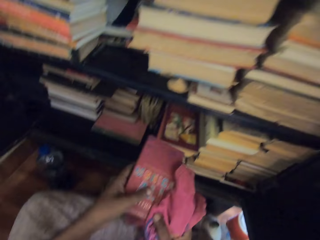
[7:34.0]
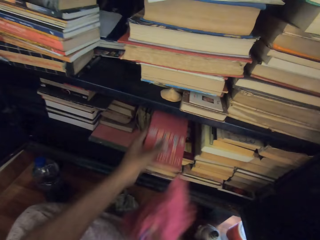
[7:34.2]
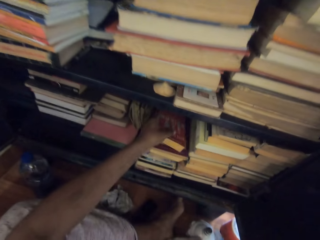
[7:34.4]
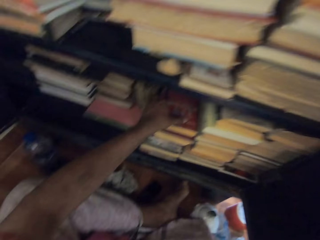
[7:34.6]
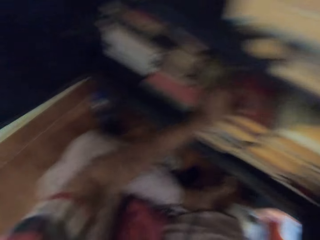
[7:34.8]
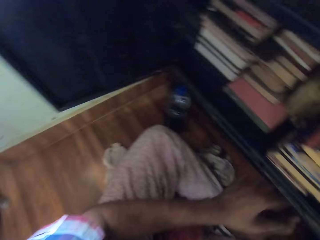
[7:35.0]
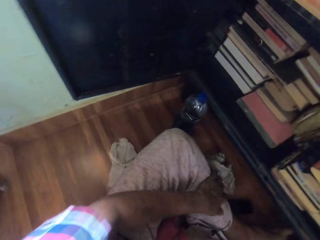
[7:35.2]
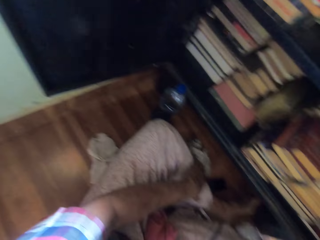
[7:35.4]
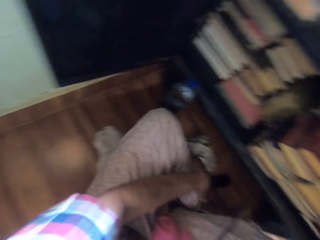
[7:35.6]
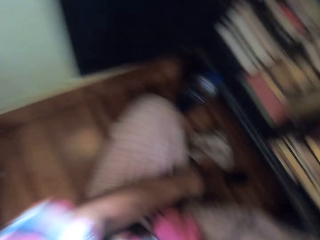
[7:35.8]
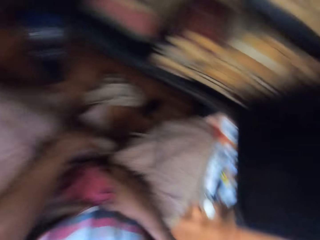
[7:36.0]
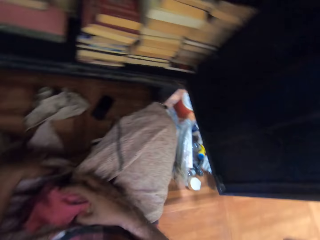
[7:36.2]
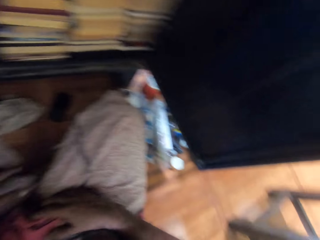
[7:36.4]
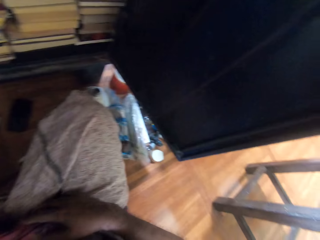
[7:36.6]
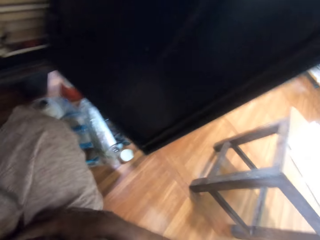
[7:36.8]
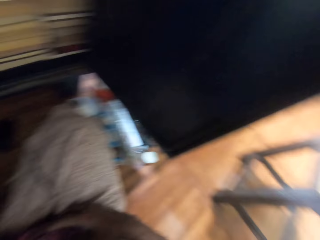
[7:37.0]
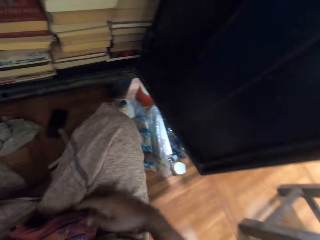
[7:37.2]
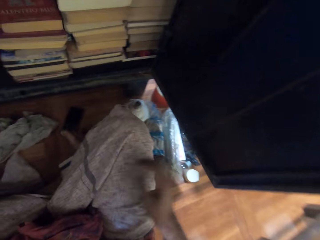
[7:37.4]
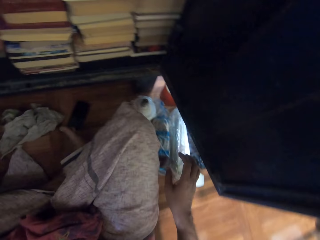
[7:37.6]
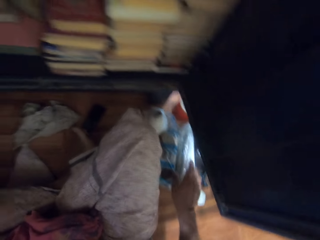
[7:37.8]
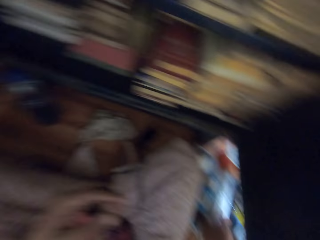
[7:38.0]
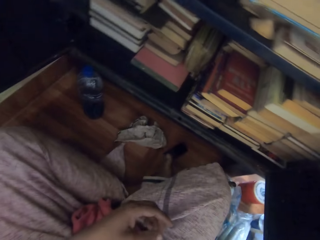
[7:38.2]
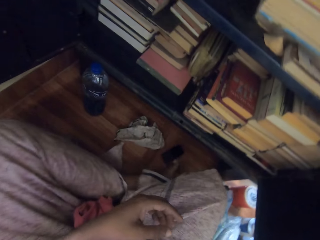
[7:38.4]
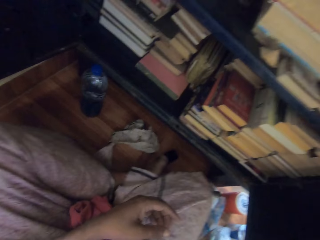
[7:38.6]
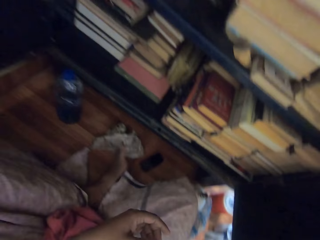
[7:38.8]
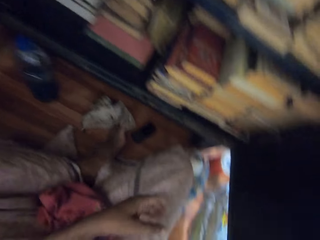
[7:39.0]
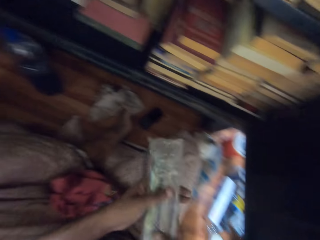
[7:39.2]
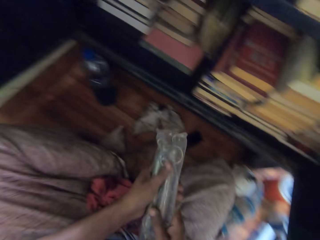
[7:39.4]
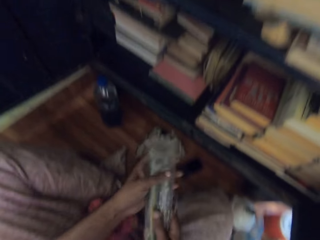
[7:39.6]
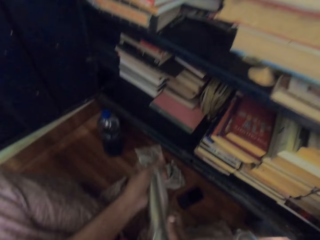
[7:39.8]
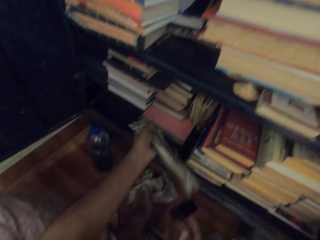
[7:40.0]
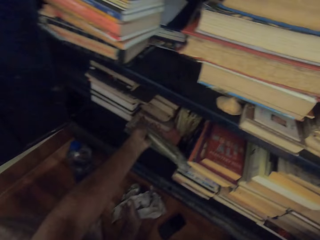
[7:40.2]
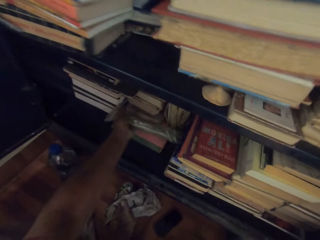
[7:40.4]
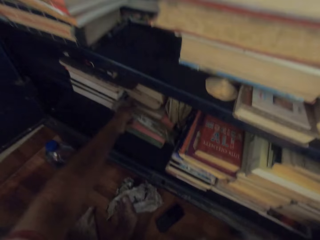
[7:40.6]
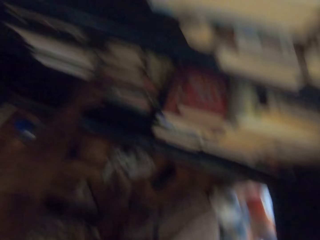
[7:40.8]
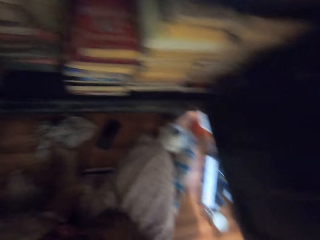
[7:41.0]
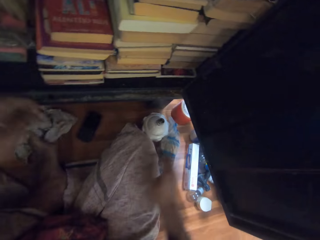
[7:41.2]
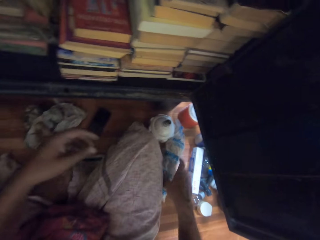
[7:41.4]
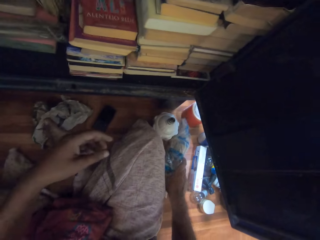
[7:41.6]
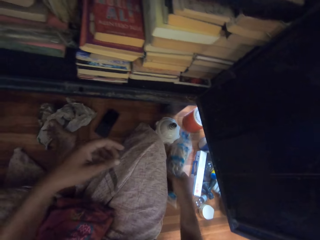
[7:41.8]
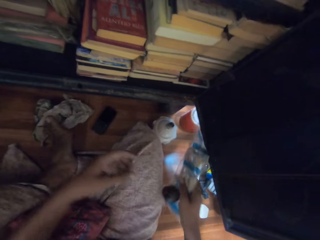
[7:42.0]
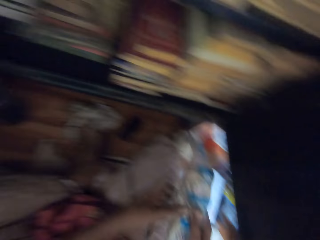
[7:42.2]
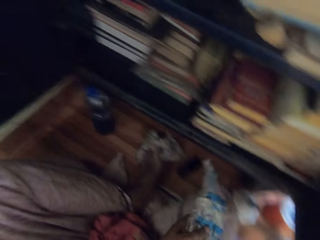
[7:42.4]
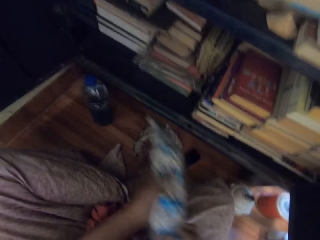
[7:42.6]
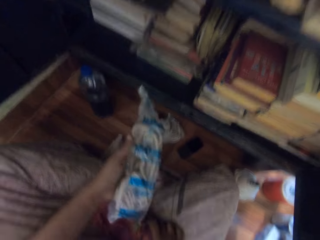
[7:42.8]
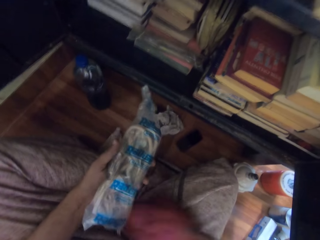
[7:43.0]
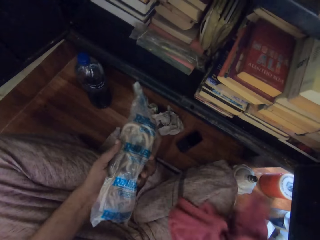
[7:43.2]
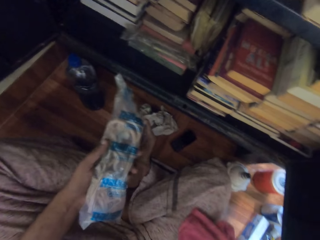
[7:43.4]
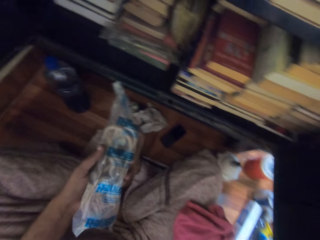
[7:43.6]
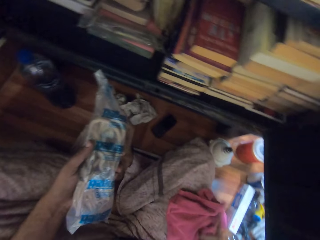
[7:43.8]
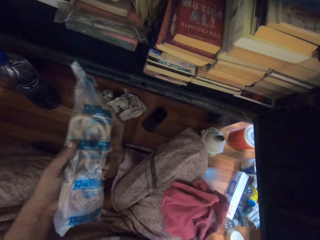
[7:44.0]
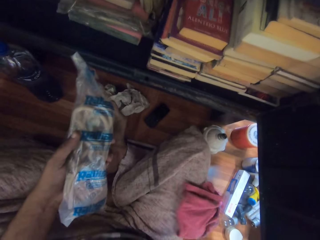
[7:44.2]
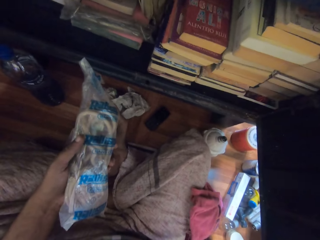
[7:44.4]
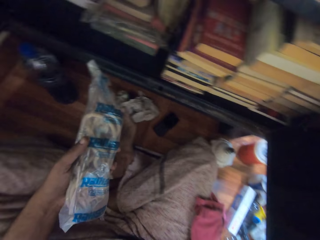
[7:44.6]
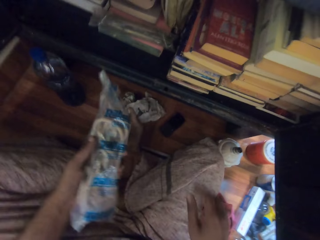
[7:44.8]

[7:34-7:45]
The camera wearer places the book in the bottom of the bookshelf with his left hand. He moves his left leg with his left leg. He looks sideways. He picks a plastic bag from the floor with his right hand. He passes the plastic bag to his left hand with his right hand. He drops the plastic in the bottom of the bookshelf with his left hand. He picks a plastic bag from the floor with his right hand. He passes the plastic bag to his left hand with his right hand. He adjusts the rag on his right hand with his right hand.

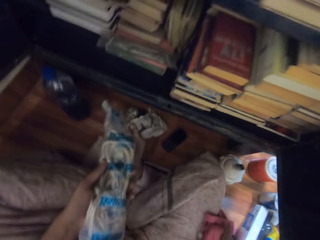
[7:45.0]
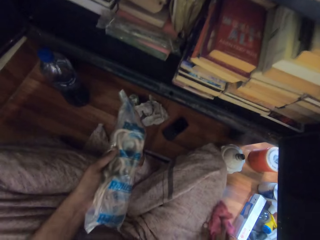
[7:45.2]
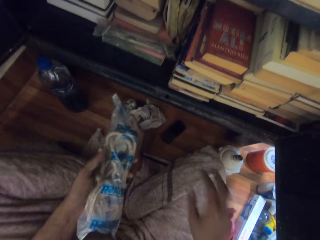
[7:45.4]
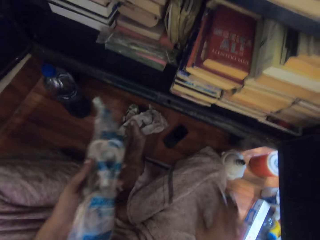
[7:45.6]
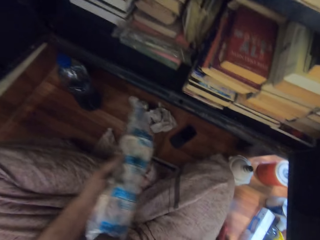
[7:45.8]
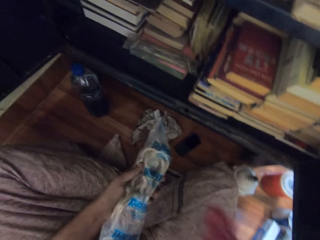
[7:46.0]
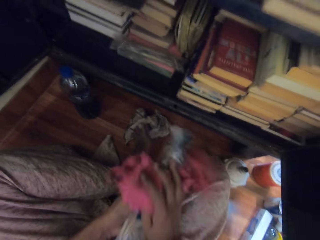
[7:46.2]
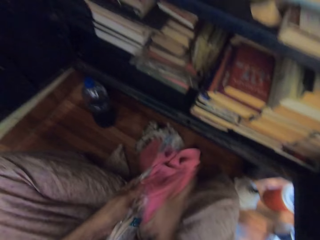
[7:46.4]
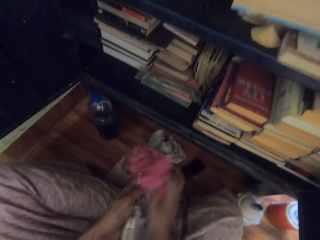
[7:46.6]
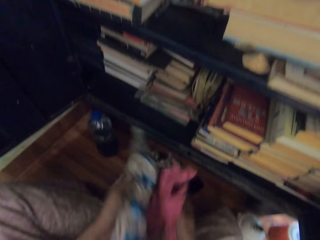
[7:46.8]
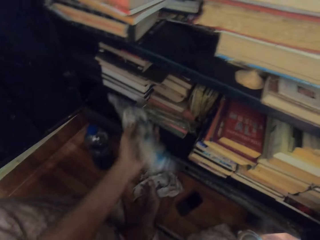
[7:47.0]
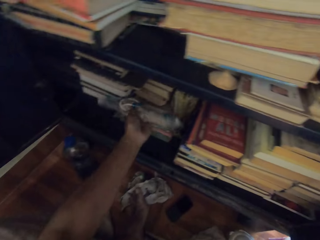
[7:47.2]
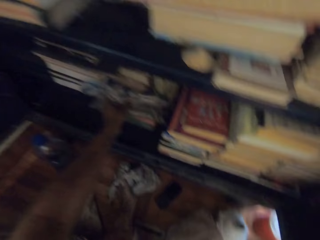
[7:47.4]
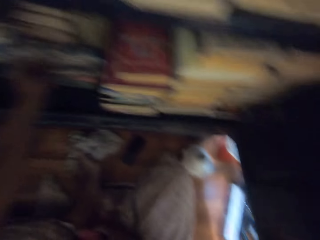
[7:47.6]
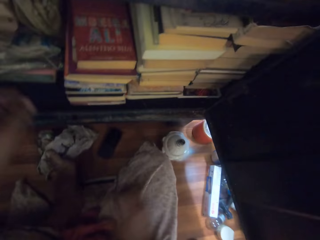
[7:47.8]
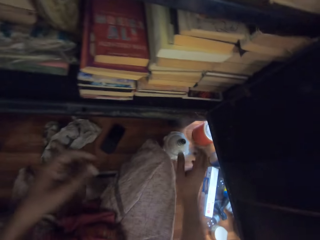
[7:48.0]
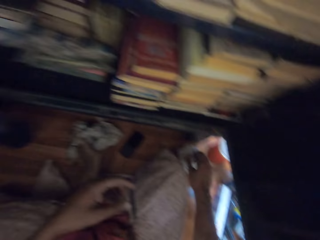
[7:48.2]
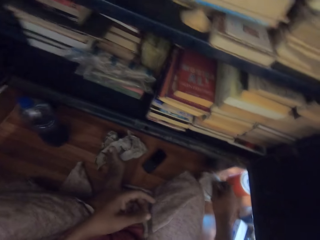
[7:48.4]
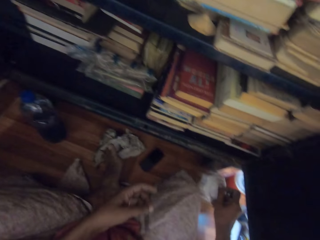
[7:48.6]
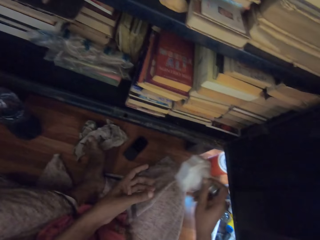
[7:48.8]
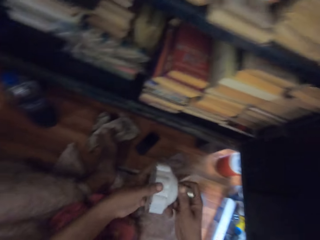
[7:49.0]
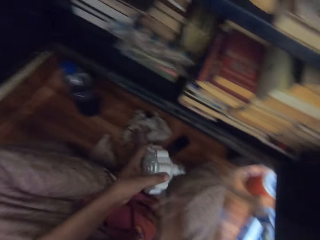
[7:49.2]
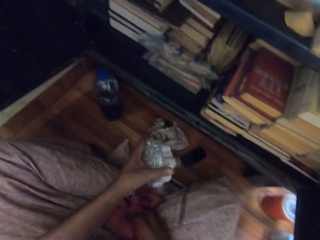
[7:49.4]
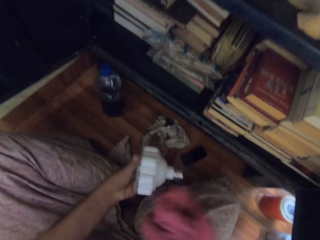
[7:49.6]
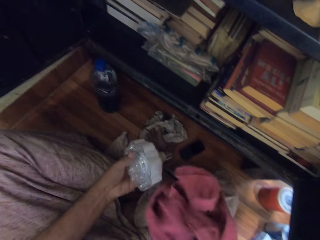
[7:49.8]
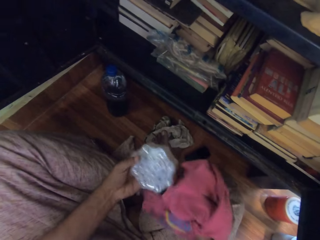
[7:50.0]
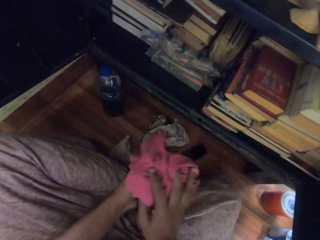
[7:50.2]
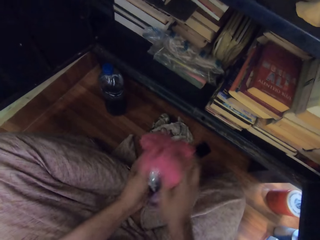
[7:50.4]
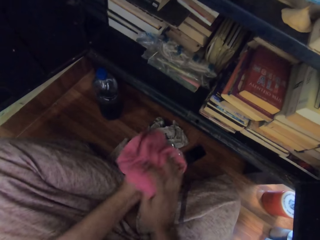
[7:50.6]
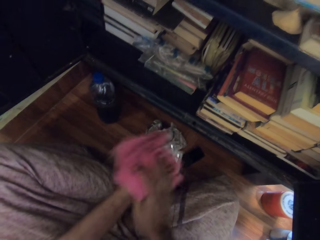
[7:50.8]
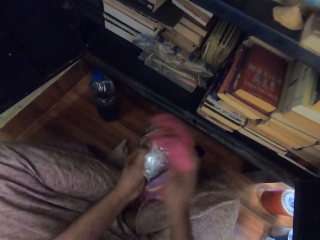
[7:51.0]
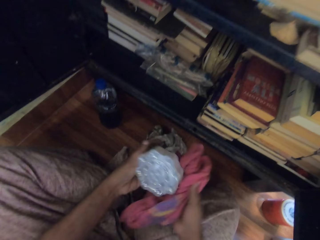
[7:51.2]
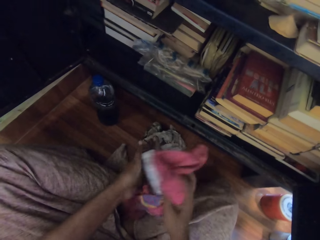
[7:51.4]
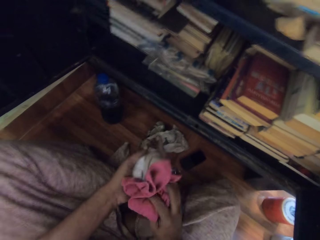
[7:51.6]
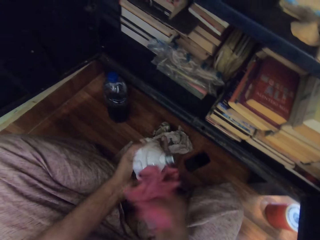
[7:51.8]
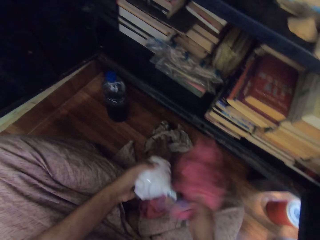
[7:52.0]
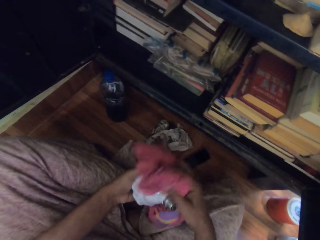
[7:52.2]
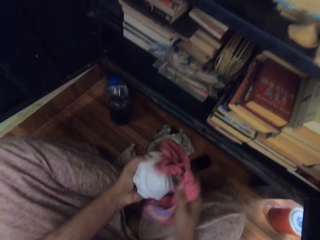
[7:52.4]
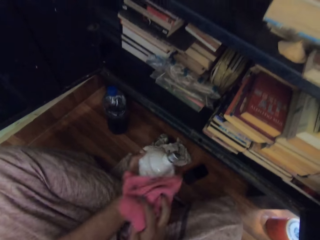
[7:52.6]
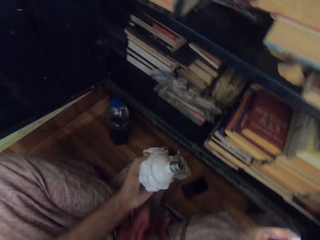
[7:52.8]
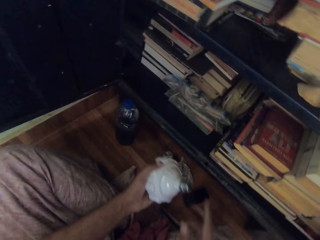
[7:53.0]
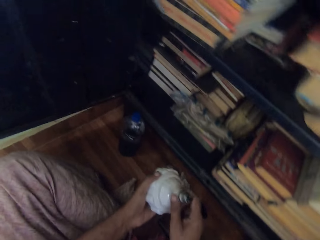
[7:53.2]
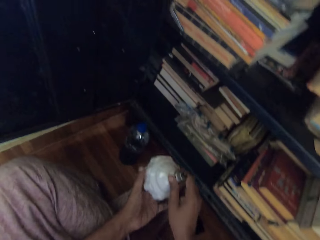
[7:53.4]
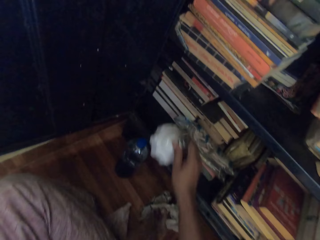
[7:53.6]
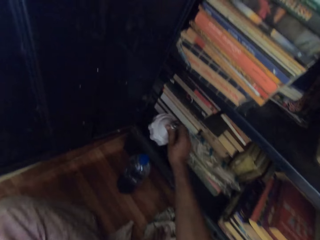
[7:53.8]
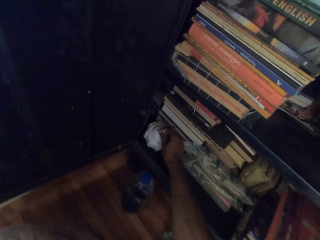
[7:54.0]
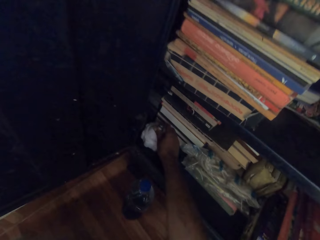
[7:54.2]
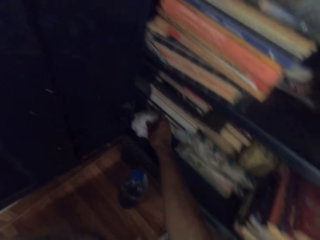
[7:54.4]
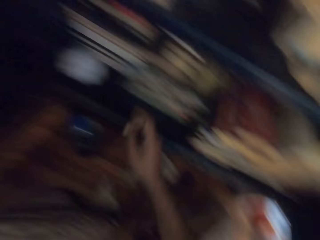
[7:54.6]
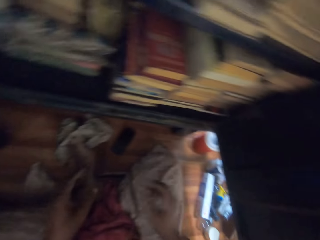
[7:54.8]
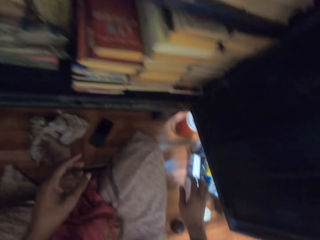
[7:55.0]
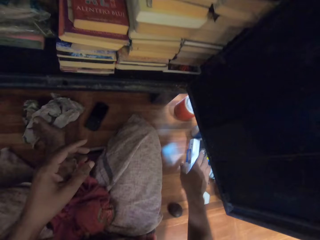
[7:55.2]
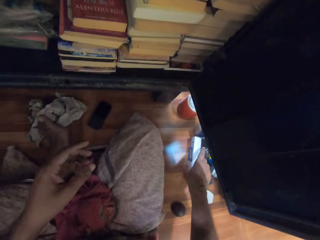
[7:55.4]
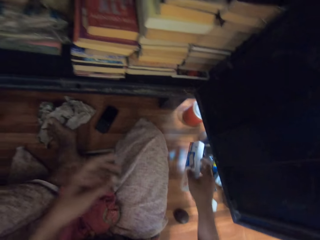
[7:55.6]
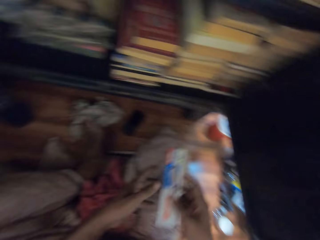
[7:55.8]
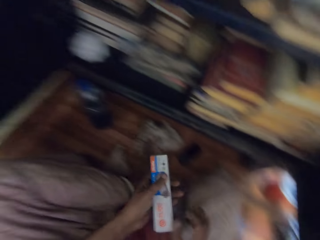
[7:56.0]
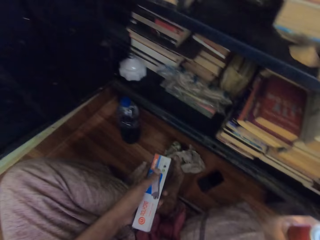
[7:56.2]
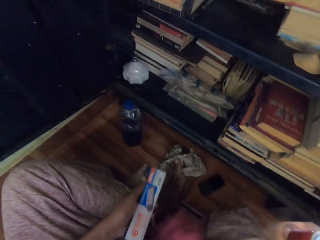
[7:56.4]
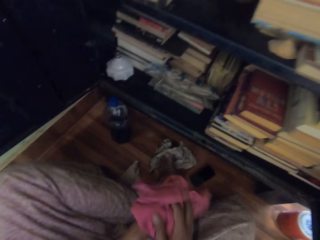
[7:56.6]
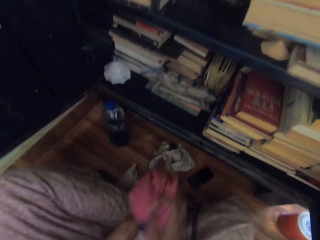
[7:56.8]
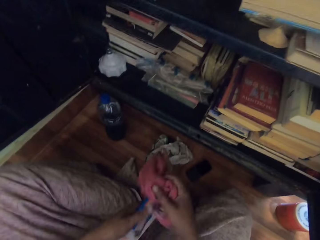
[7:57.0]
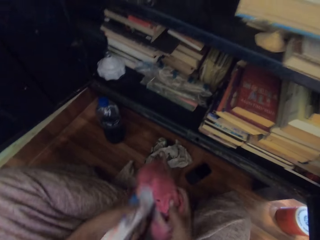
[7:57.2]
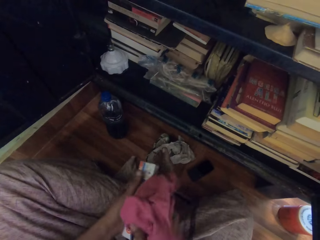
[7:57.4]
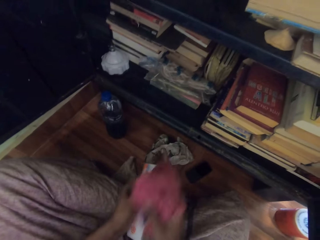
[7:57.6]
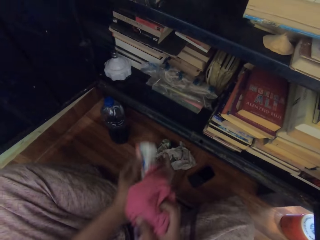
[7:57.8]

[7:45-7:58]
The camera wearer places the cloth on the lap. He picks the rag from the floor with his right hand. He cleans the plastic bag with the rag in his right hand. He drops the plastic in the bottom of the bookshelf with his left hand. He picks a light bulb from the floor with his right hand. He passes the light bulb to his left hand from his right hand. He picks the rag from his lap with his right hand. He cleans the light bulb with the rag in his right hand. He places the light bulb in the bottom of the bookshelf with his right hand. He picks a bulb pack from the floor with his right hand. He passes the bulb pack to his left hand with his right hand. He picks the rag from his lap with his right hand. He cleans the bulb pack with the rag in his right hand.
